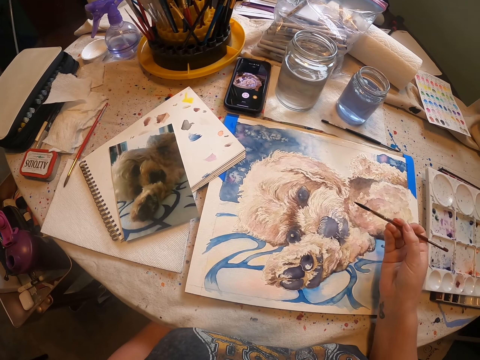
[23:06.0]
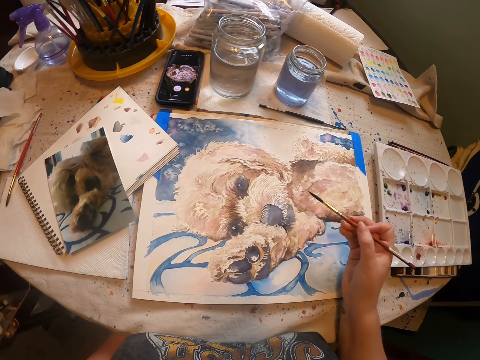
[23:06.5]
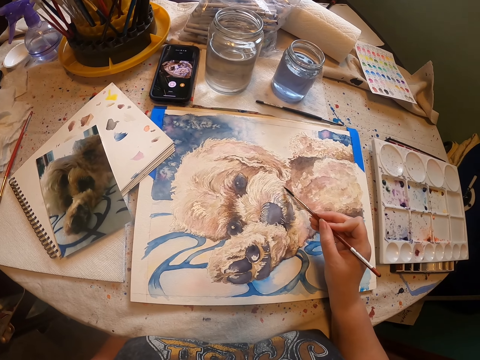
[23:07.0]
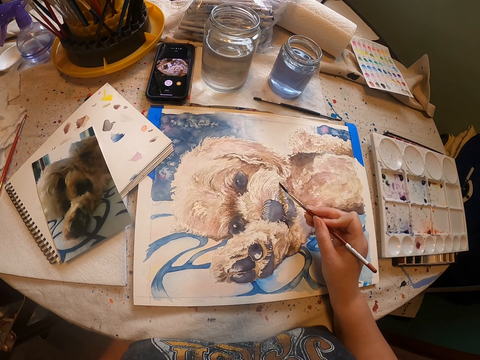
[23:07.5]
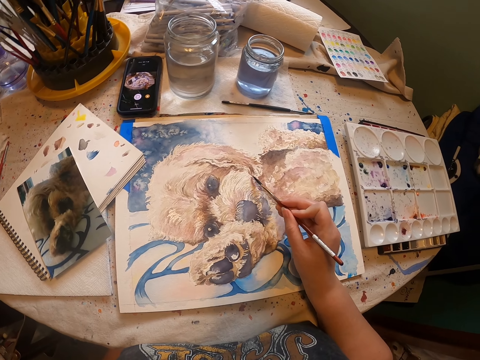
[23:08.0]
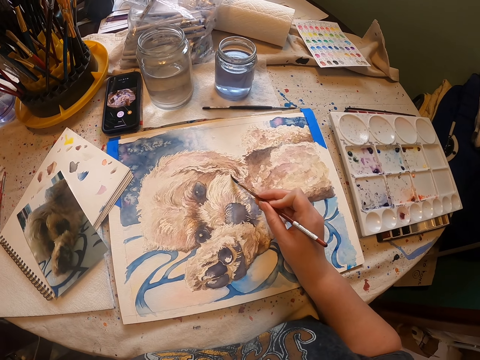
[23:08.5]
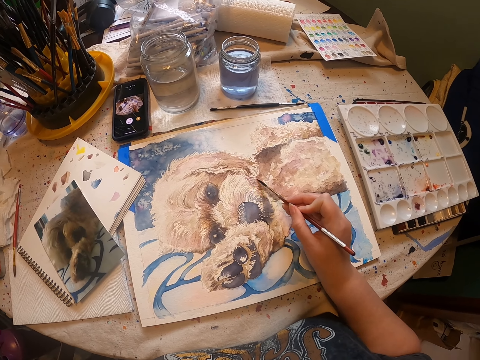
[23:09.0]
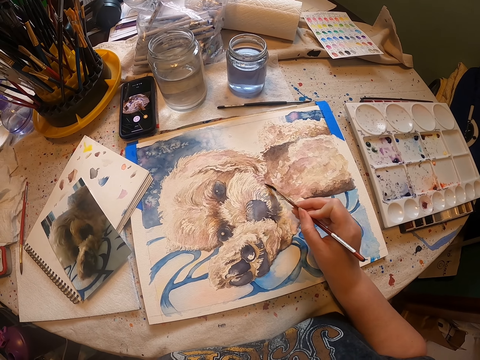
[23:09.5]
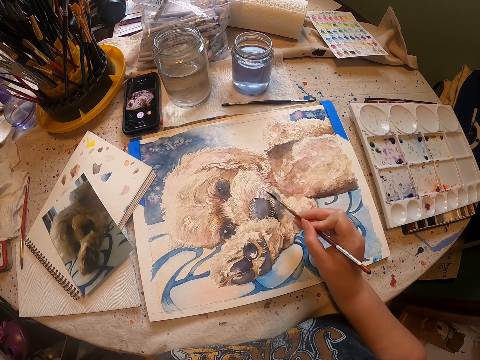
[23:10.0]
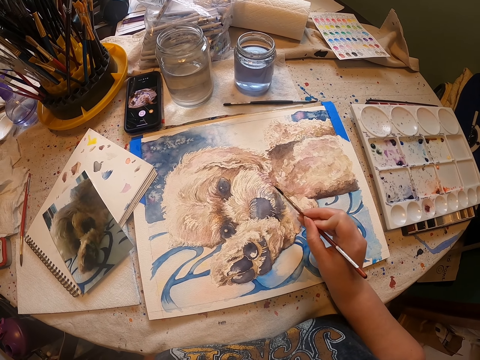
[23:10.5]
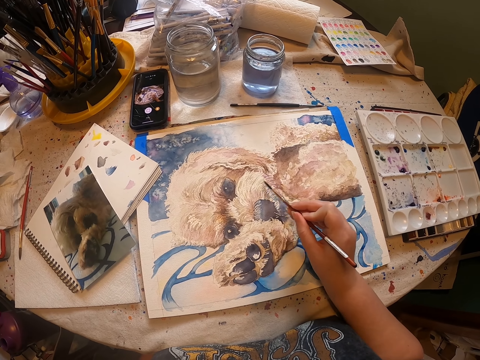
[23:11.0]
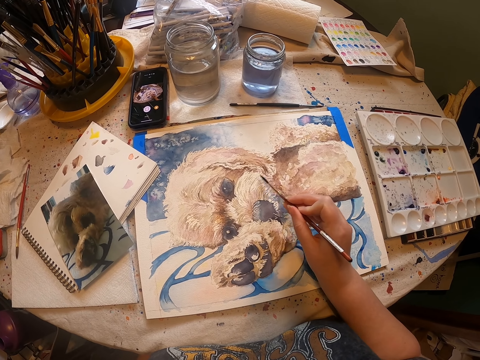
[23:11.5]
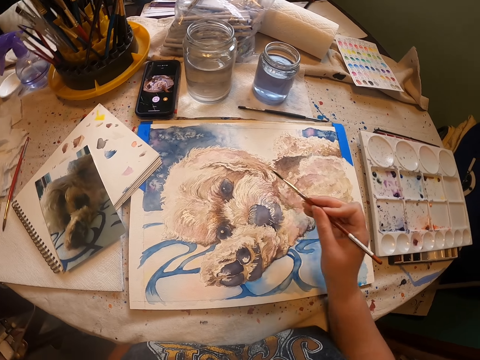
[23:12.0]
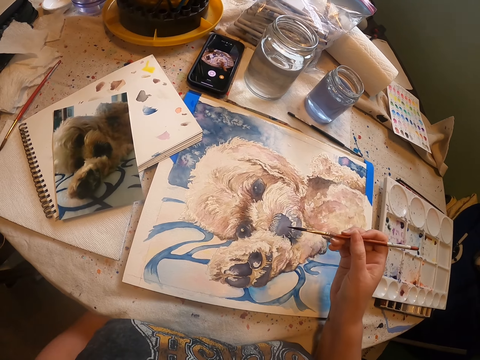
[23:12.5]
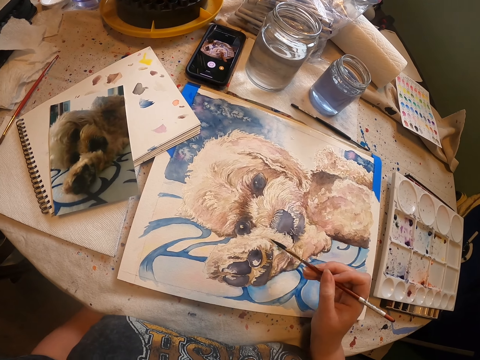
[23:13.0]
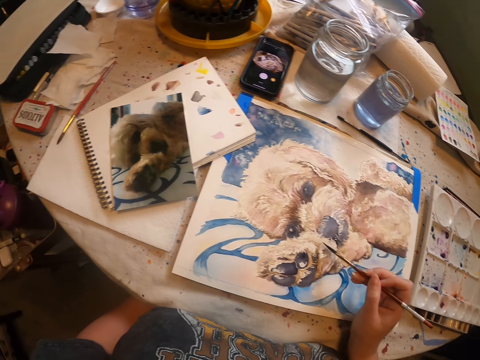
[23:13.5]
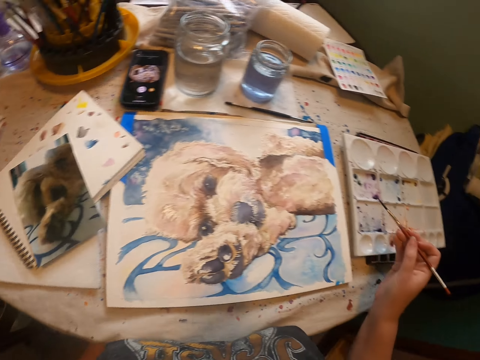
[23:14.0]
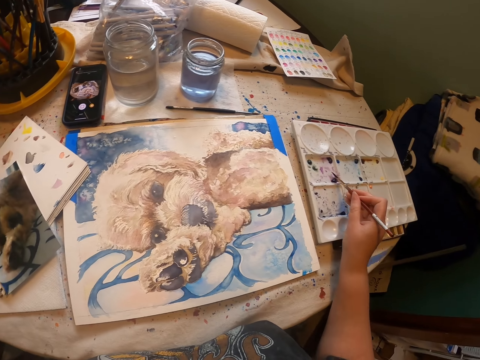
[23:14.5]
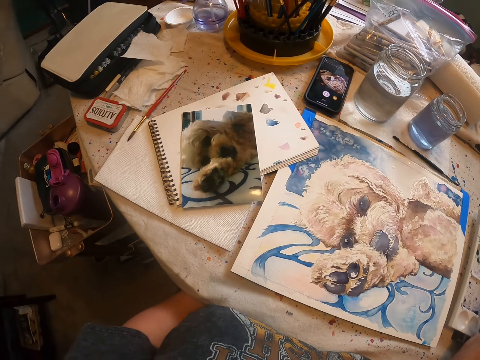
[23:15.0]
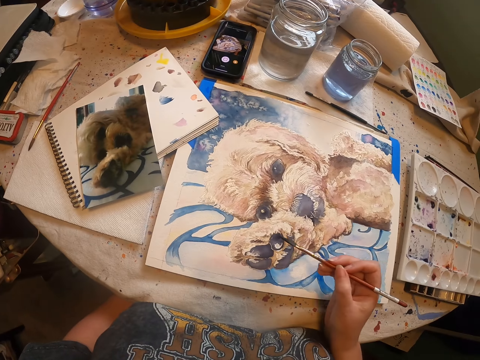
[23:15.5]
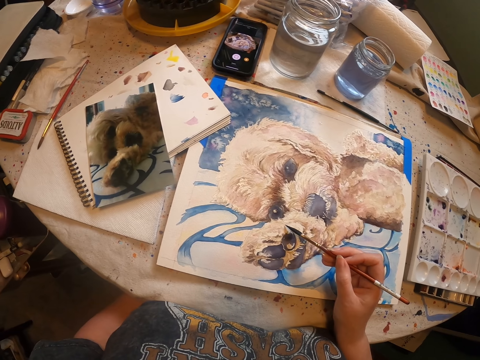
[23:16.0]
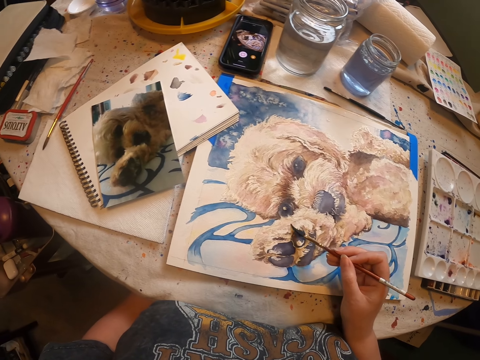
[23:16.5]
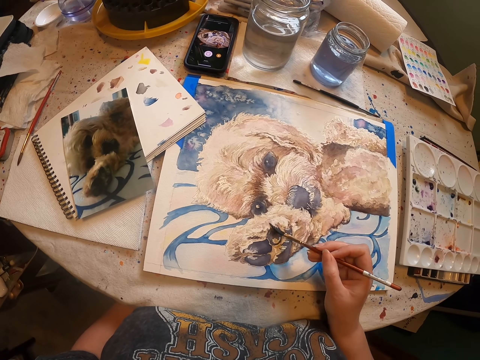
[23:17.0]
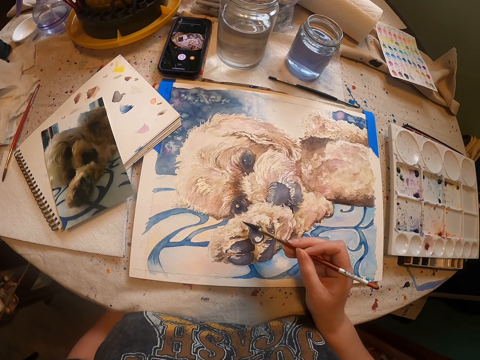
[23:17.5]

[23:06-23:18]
The camera wearer draws an artwork with a drawing pen on a piece of paper with the right hand. They rub the drawing brush or painting brush on the paint tray or painting palette, scoop paint from the painting palette with the painting brush, and look around. They draw the artwork with the drawing pen on the piece of paper with the right hand.

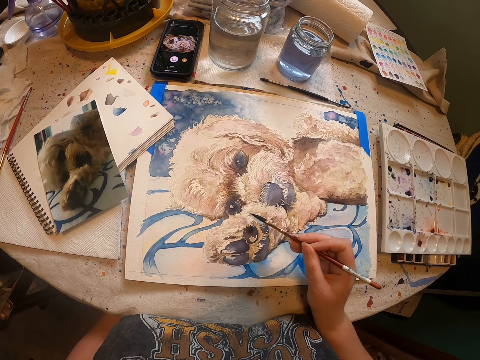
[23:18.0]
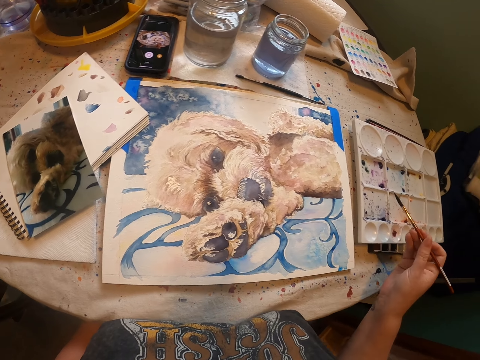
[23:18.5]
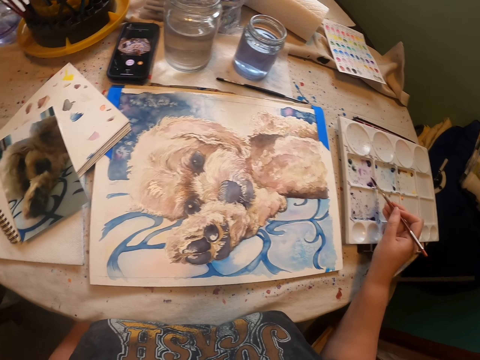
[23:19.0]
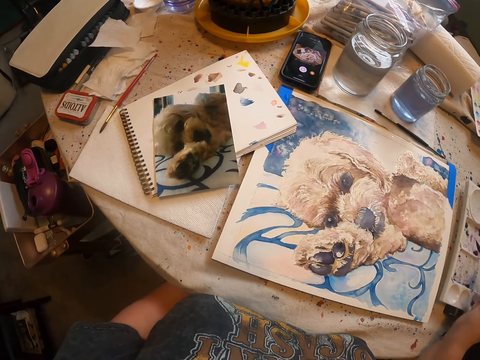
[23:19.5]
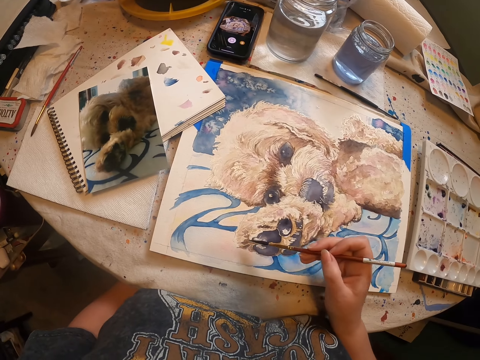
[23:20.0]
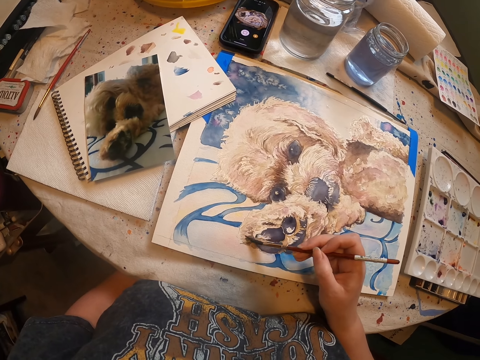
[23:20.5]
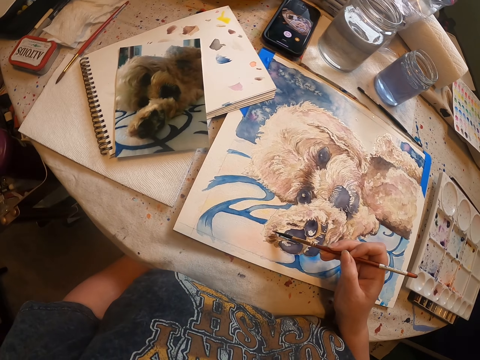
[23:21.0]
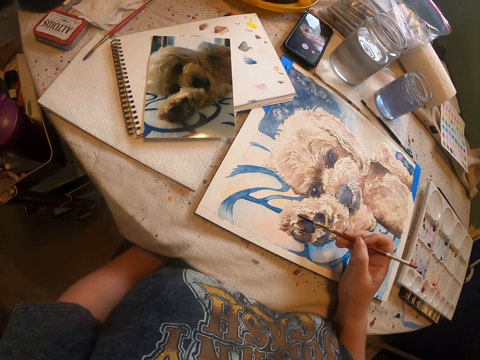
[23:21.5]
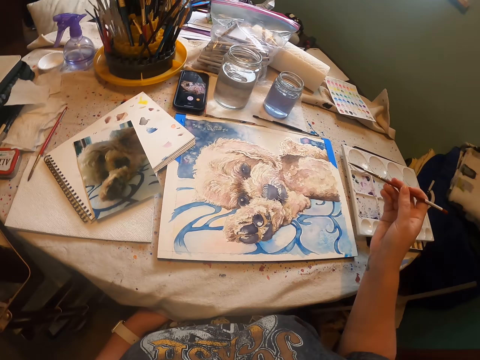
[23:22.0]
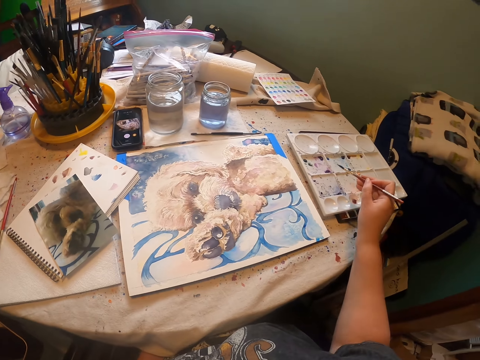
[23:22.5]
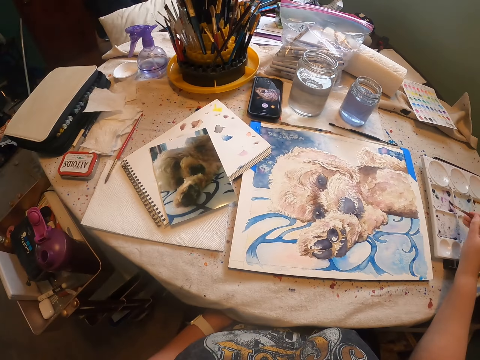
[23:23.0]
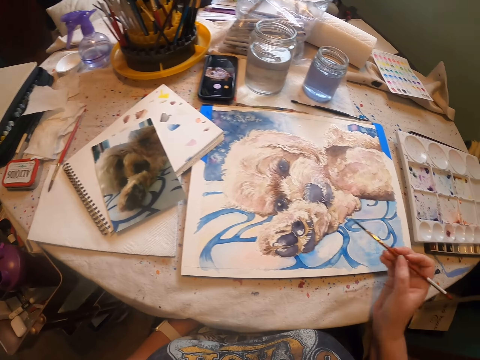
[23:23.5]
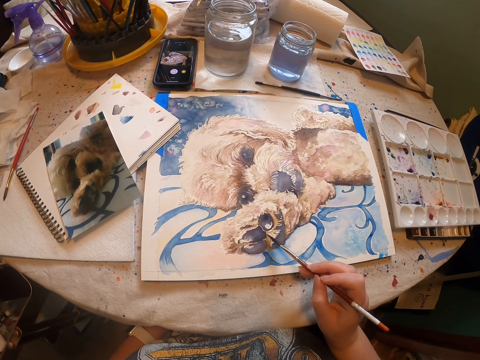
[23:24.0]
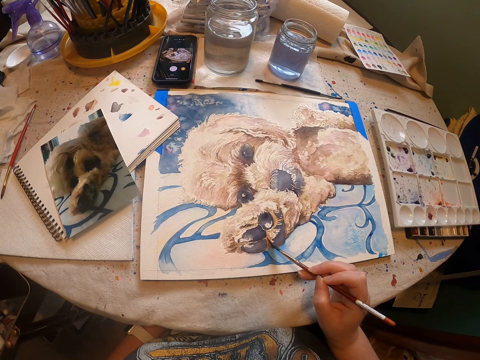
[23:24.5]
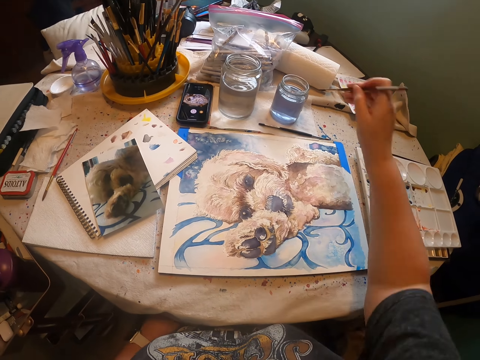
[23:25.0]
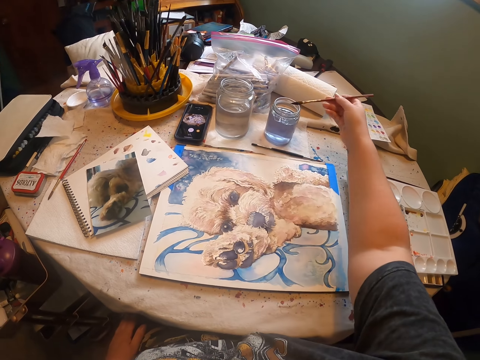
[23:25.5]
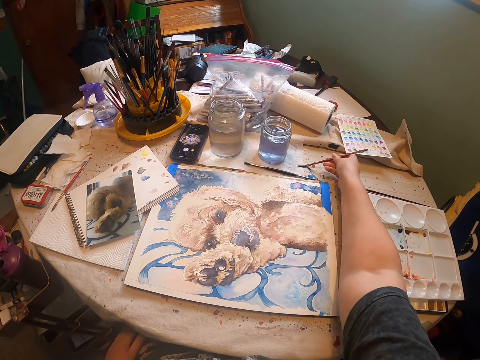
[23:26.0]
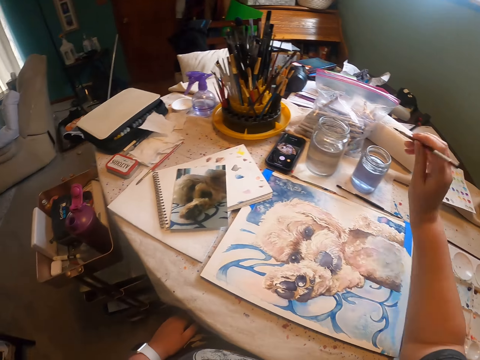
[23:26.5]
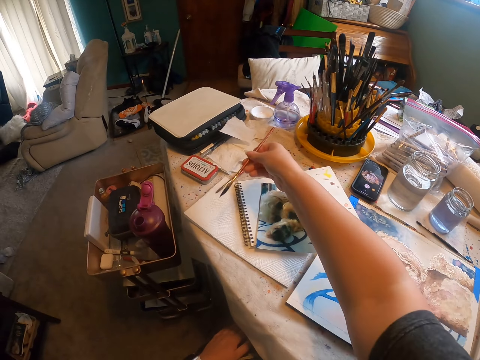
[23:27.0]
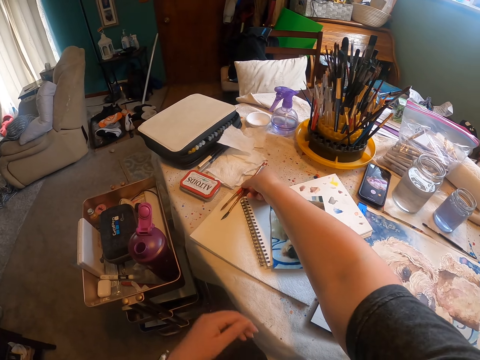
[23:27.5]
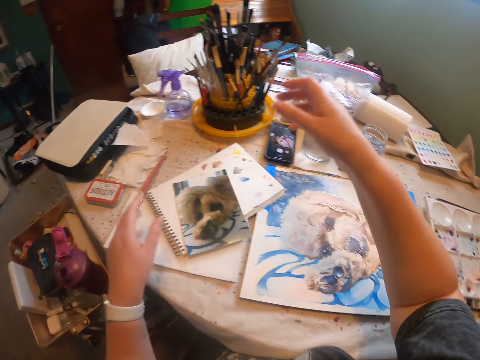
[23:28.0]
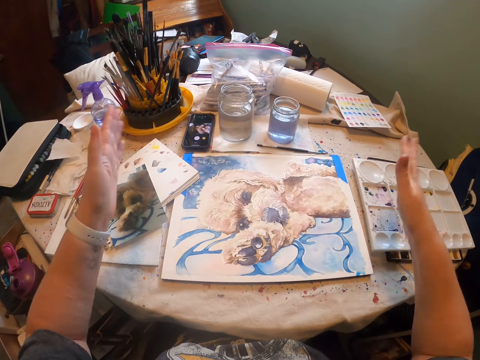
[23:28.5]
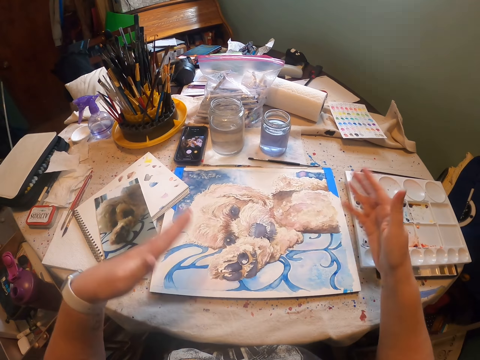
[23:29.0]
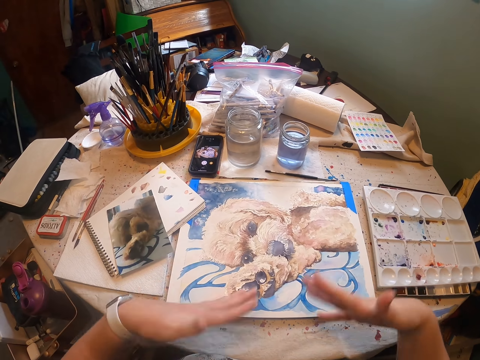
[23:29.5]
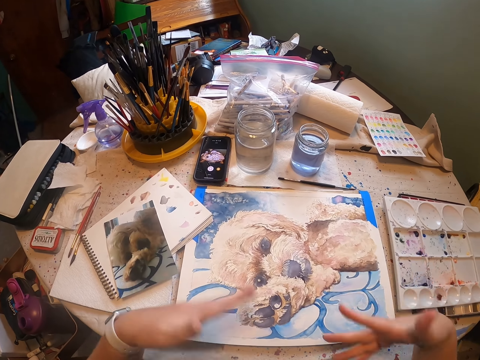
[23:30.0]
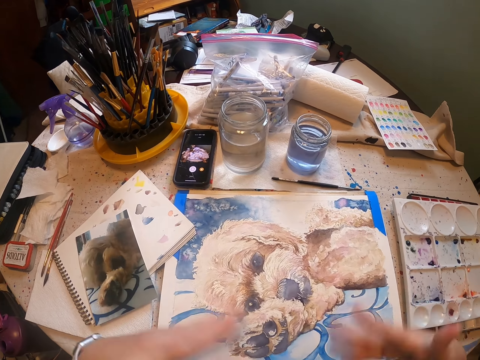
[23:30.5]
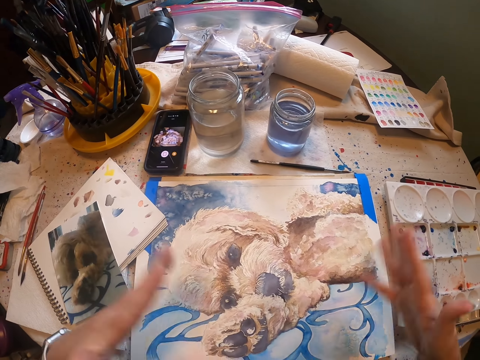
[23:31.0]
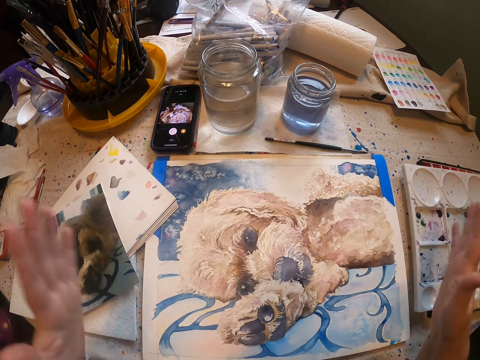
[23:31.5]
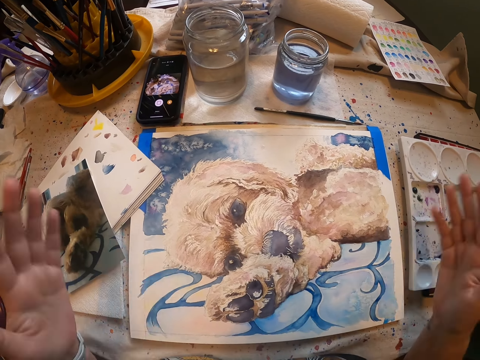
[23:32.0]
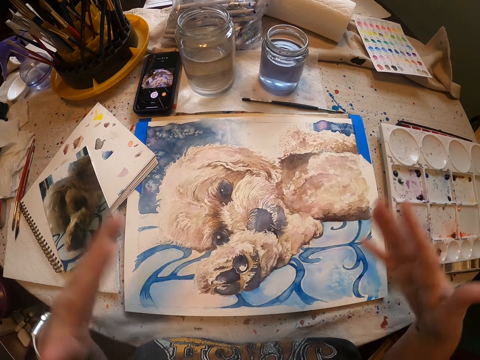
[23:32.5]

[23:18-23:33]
The camera wearer scoops paint from the painting palette or paint tray with the painting brush or drawing brush, and rubs the drawing brush on the paint tray. They draw an artwork with a drawing pen on a piece of paper with the right hand. They scoop paint from the painting palette with the painting brush, and rub the drawing brush on the paint tray. They draw the artwork with the drawing pen on the piece of paper with the right hand. They dip the drawing brush in water, wipe off excess liquid from the brush on a paper, and put the drawing pen on the table. They flap hands over the artwork. They blow air with hands.
